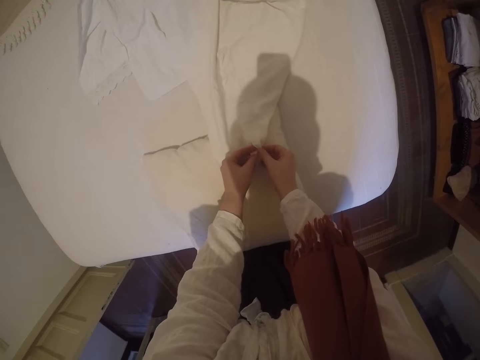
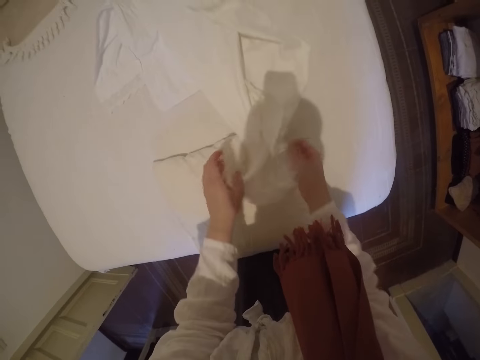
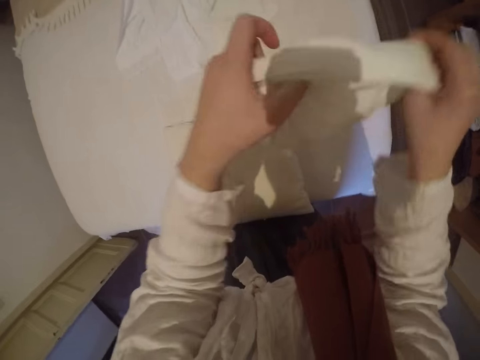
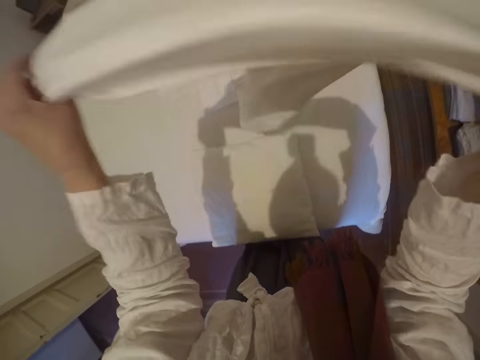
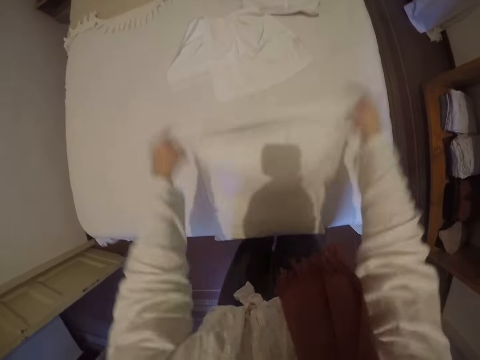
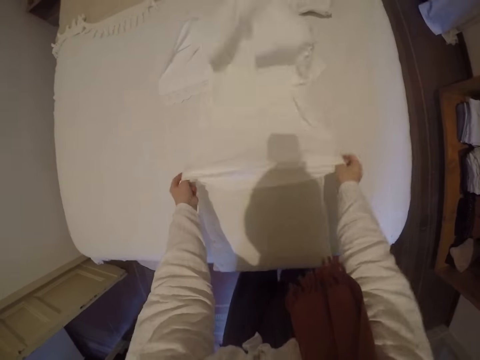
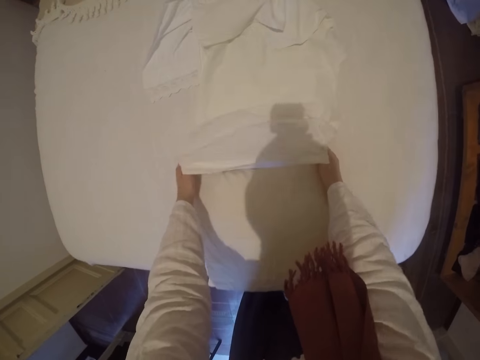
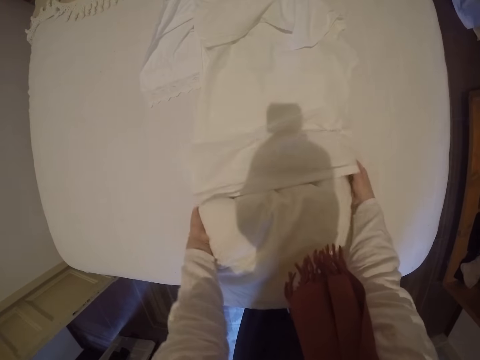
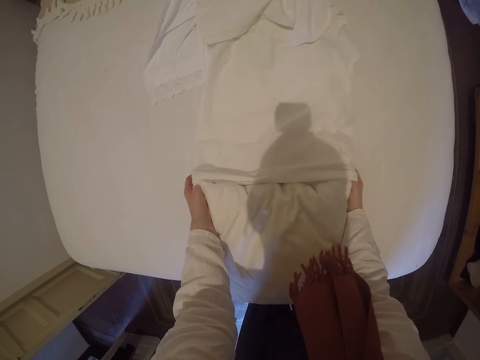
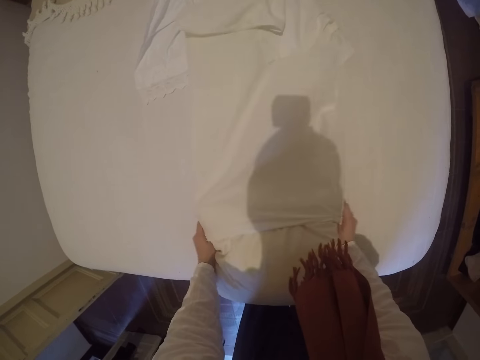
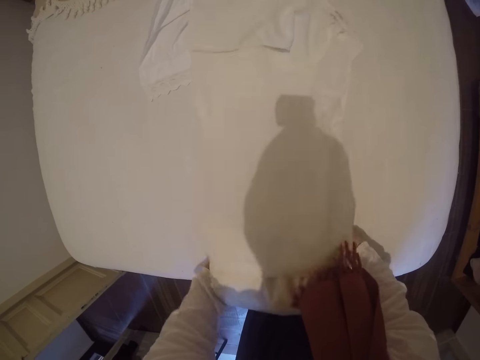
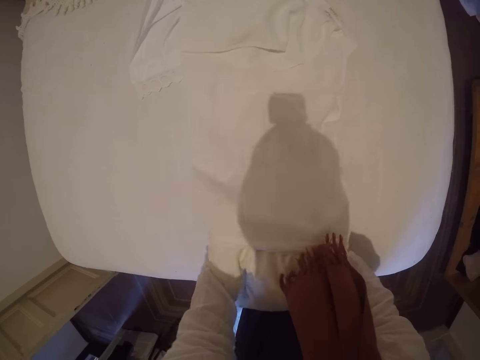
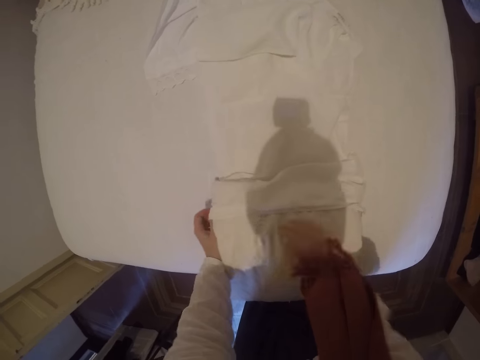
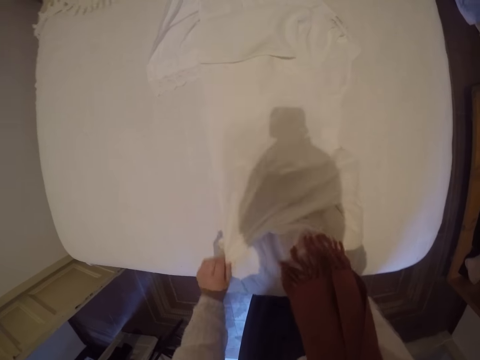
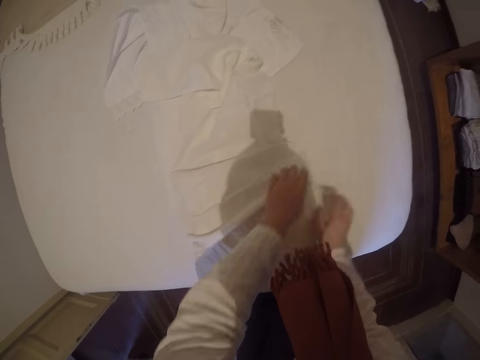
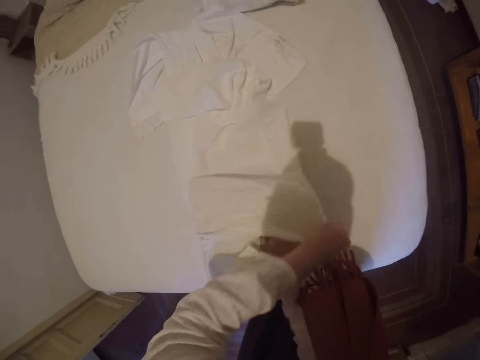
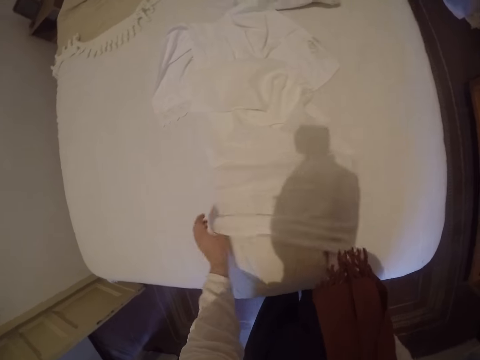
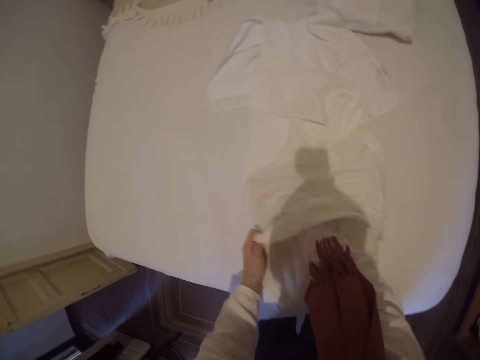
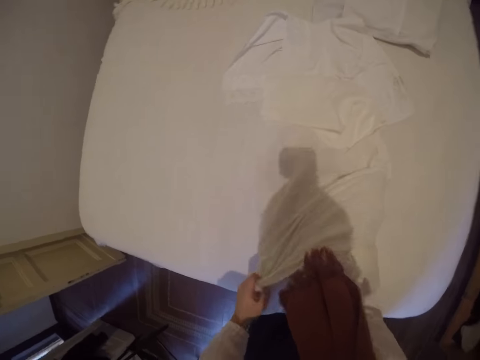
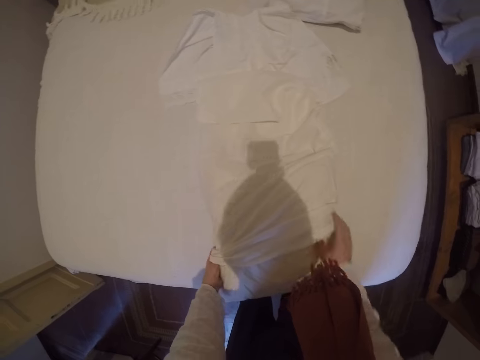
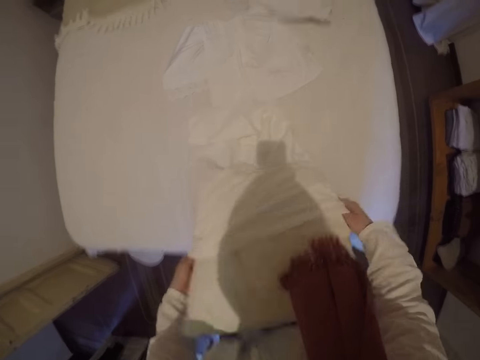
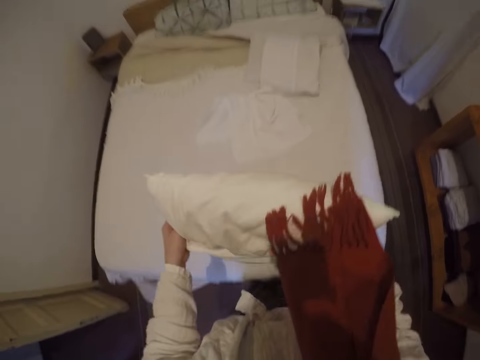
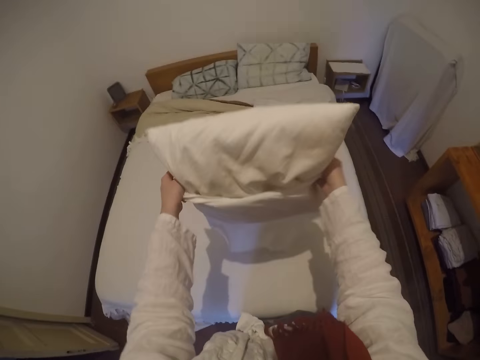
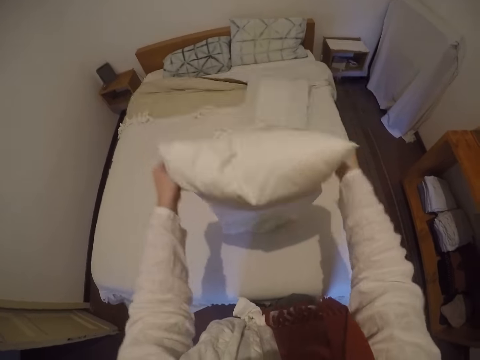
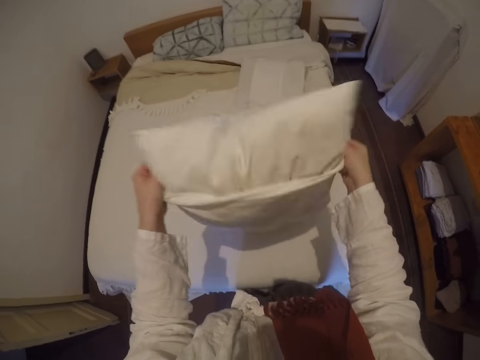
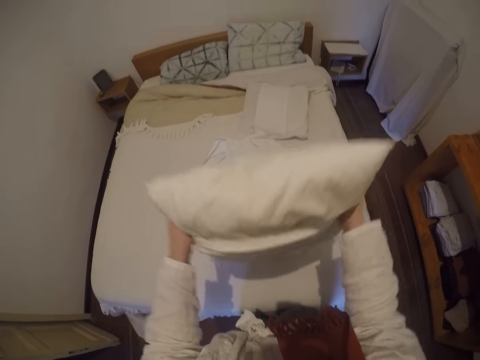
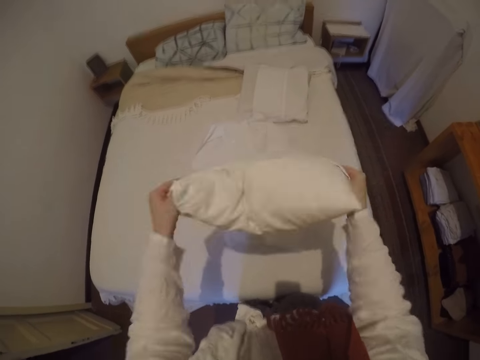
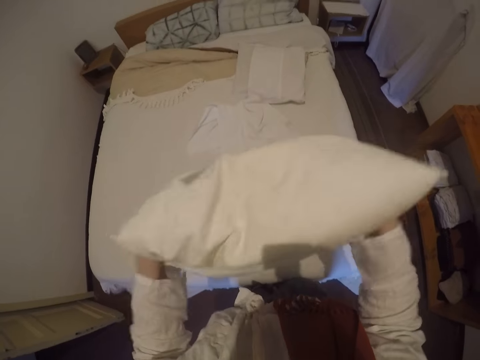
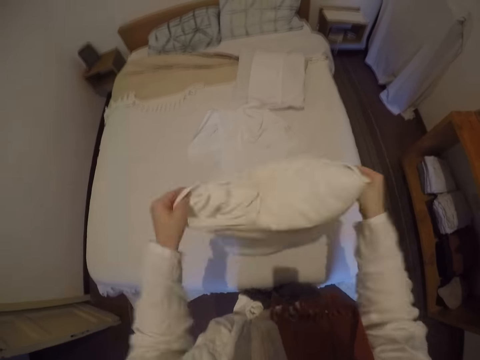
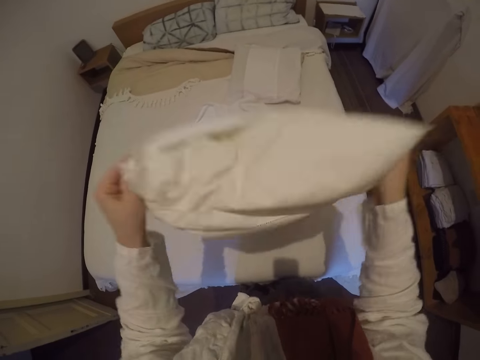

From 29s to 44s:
The camera wearer opens the pillow case. They swing the pillow case. They put the pillow inside the case. They bounce the pillow to let the pillow fit in the pillowcase.

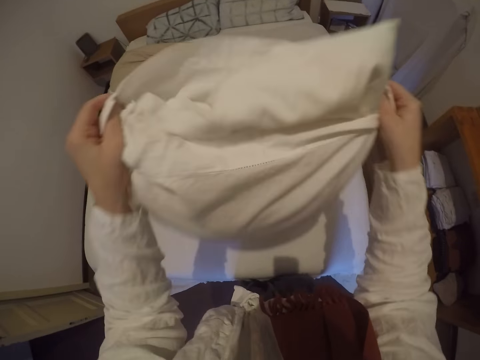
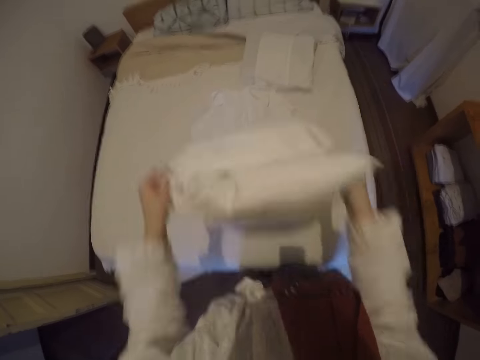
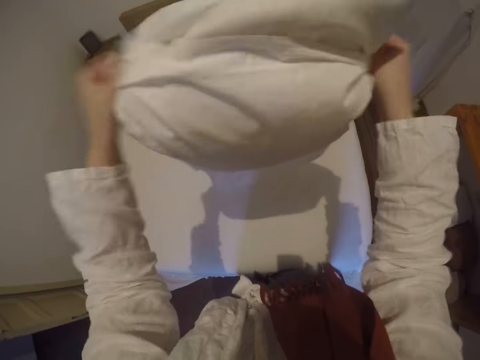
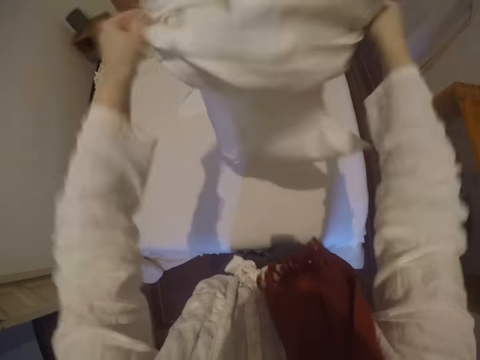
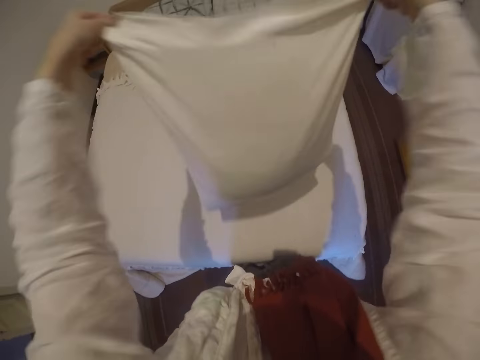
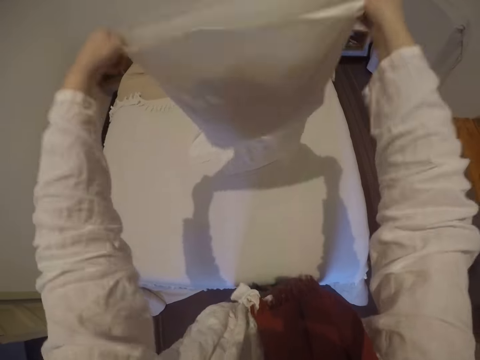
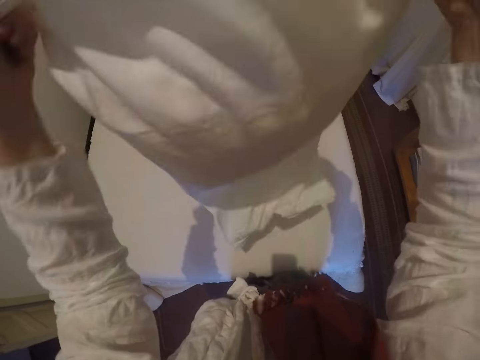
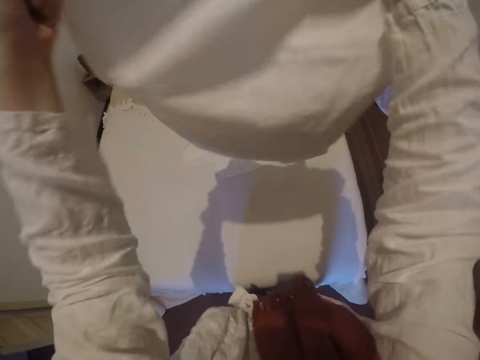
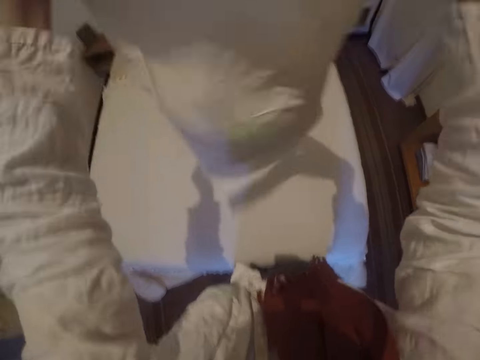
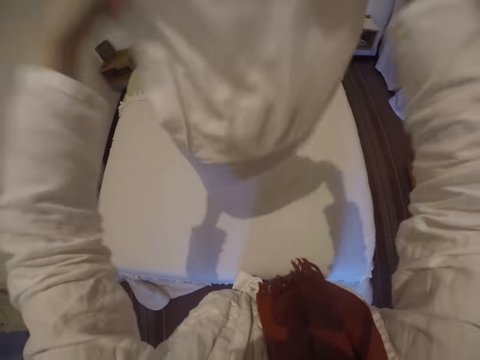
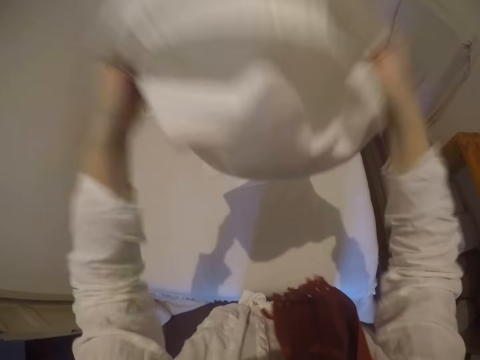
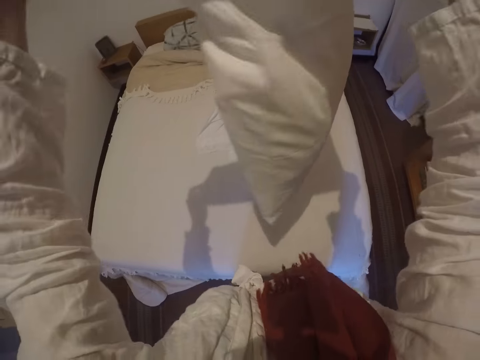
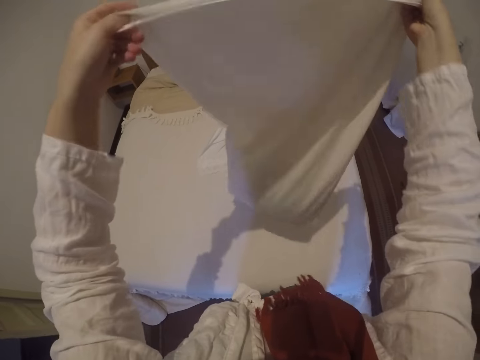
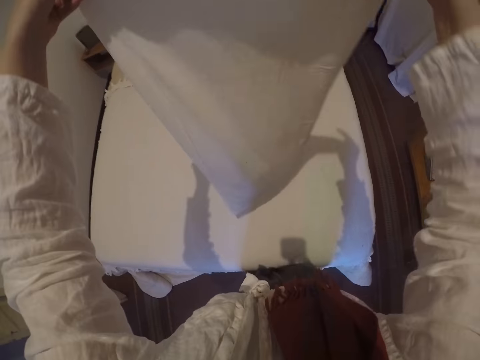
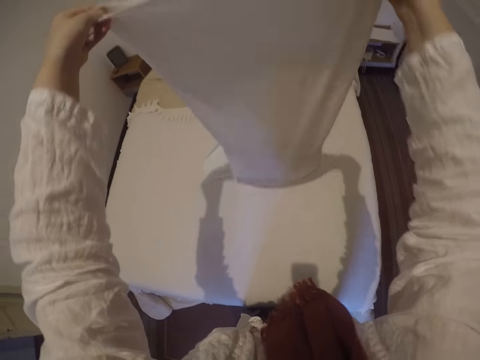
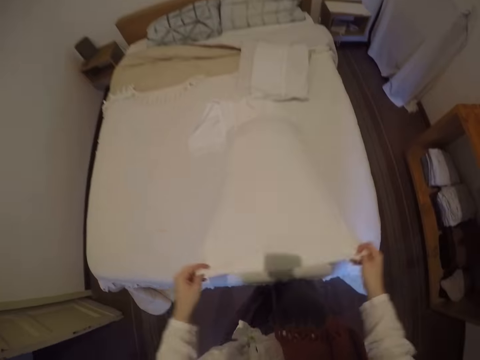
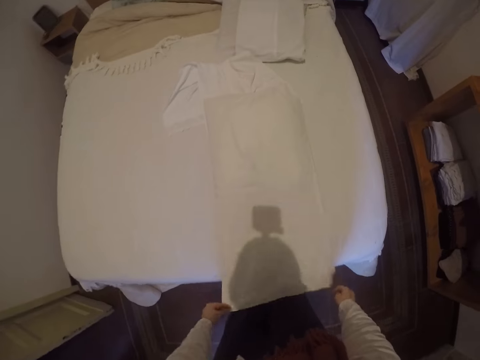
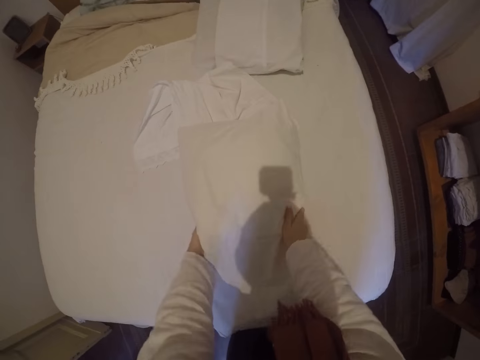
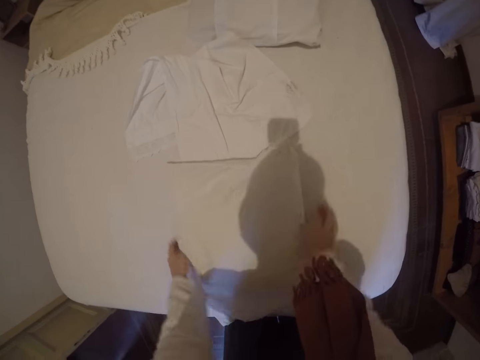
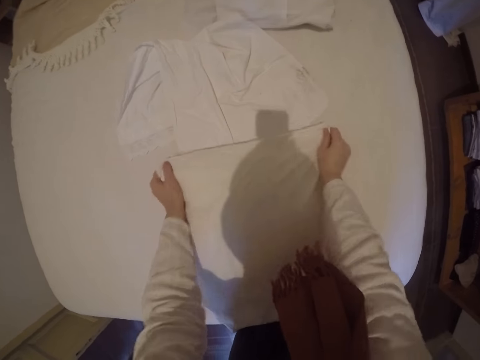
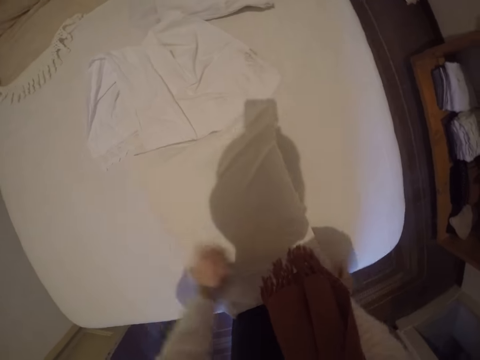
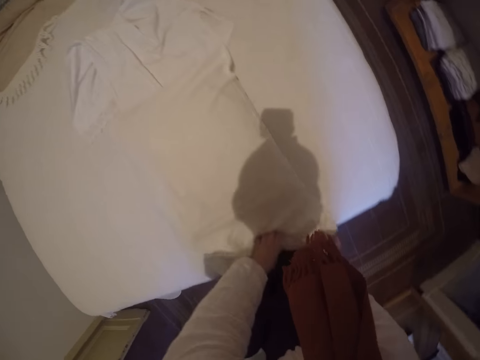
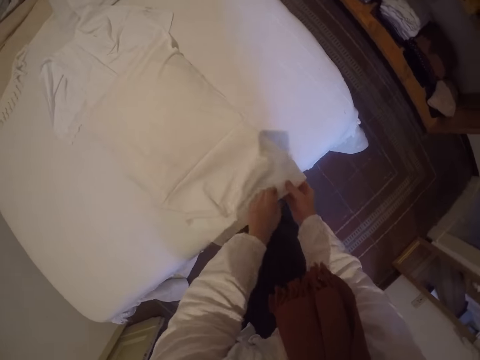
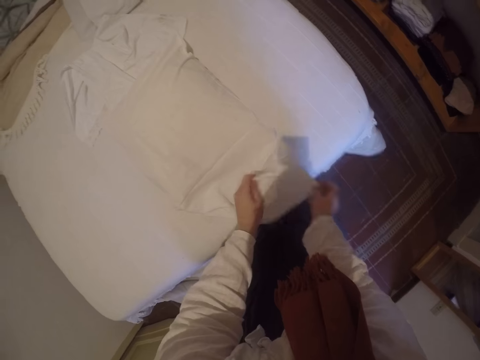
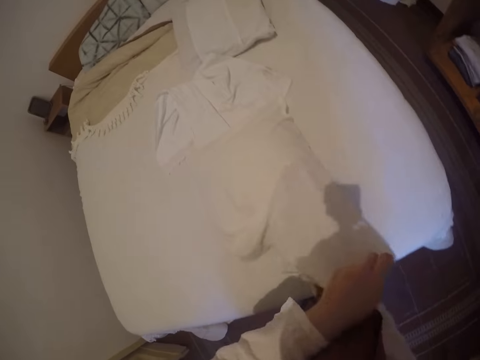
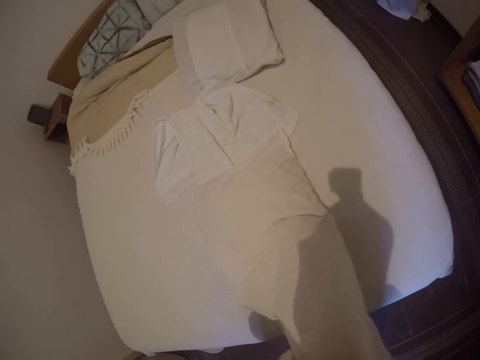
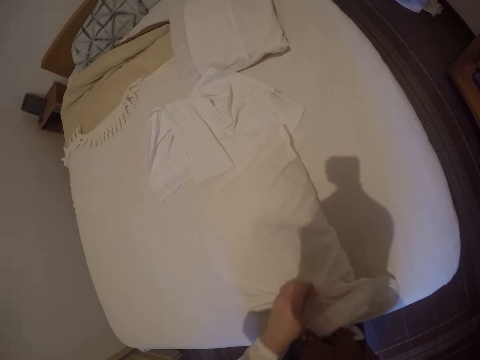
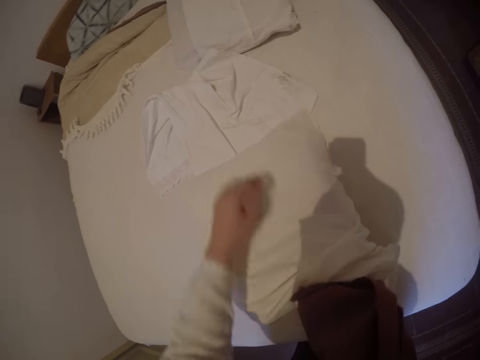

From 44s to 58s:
The camera wearer places the pillow on the bed. She adjusts the edges and inside of the pillowcase. She inserts her hand in the pillow case.
